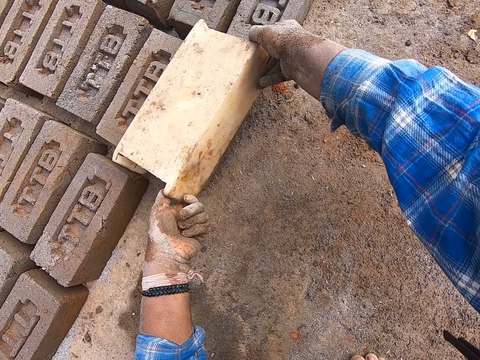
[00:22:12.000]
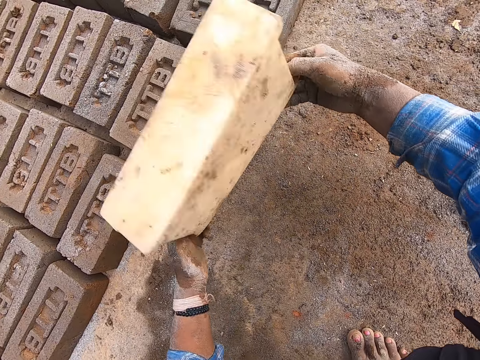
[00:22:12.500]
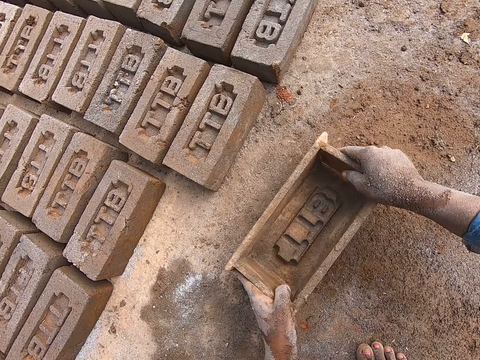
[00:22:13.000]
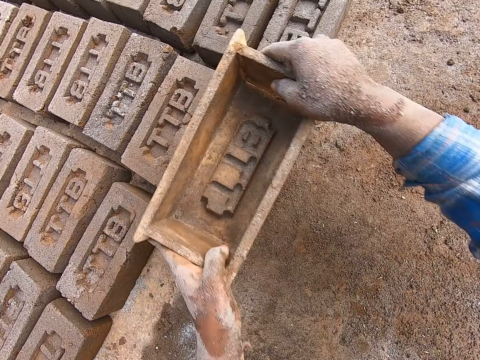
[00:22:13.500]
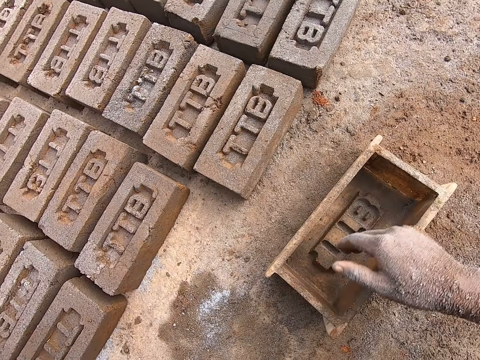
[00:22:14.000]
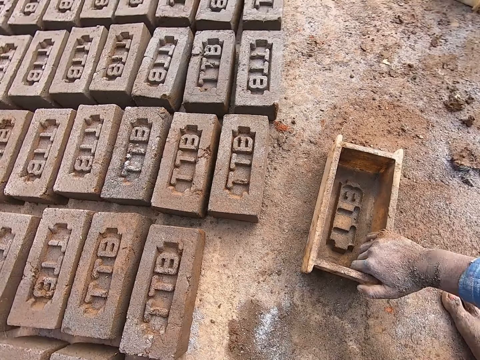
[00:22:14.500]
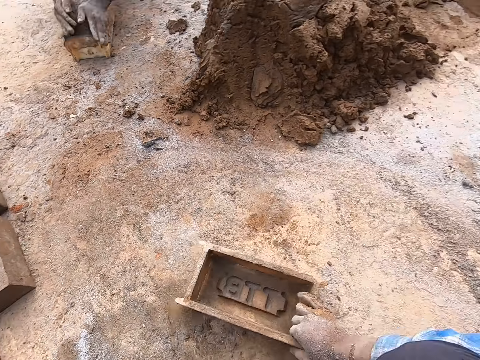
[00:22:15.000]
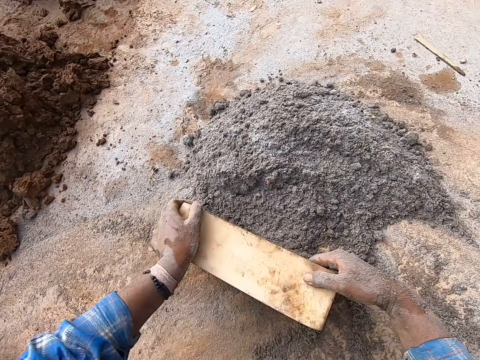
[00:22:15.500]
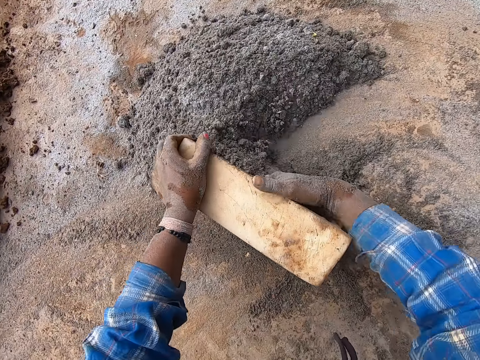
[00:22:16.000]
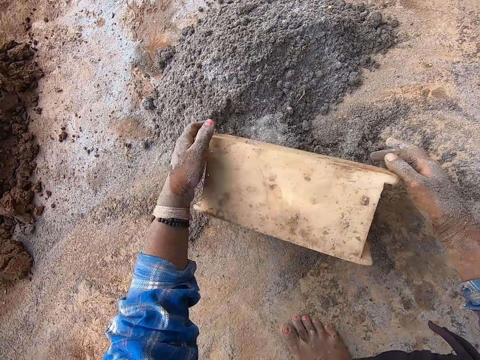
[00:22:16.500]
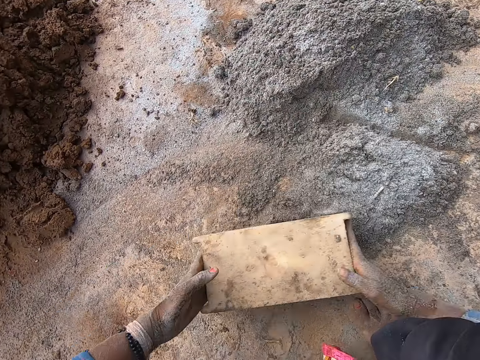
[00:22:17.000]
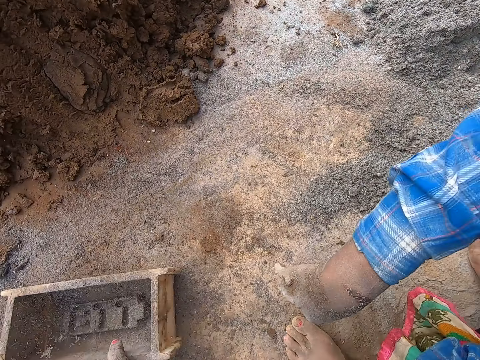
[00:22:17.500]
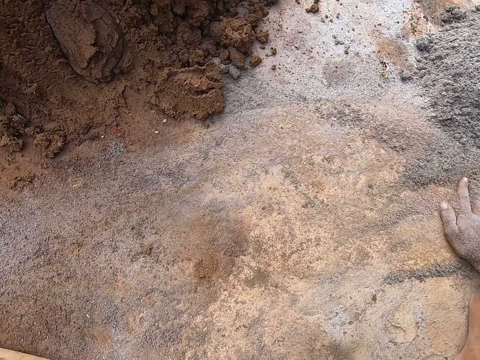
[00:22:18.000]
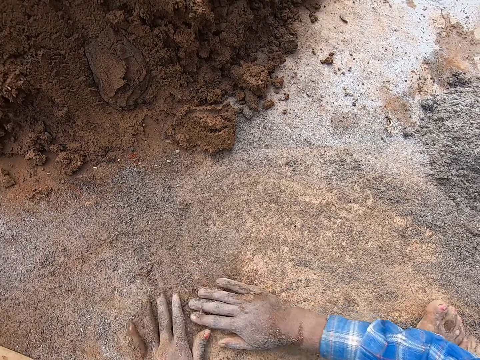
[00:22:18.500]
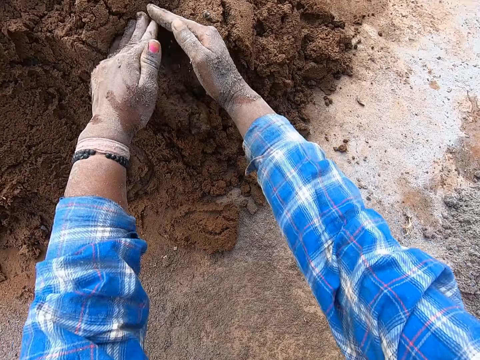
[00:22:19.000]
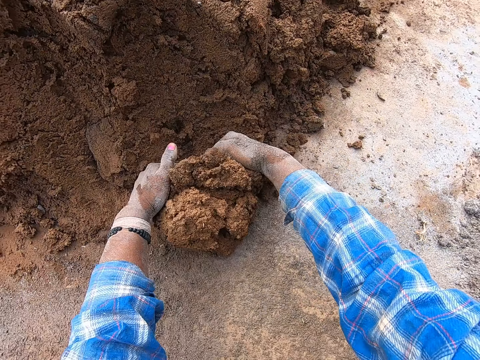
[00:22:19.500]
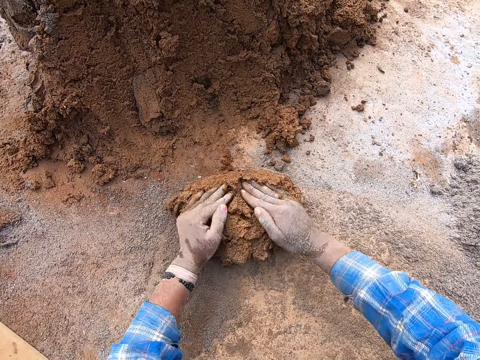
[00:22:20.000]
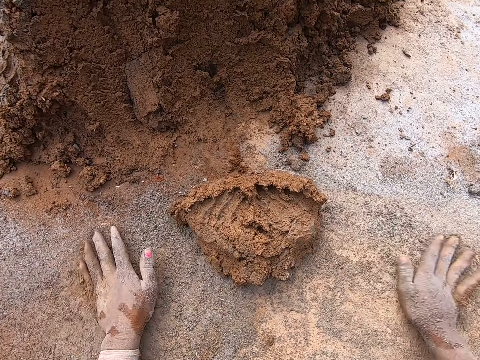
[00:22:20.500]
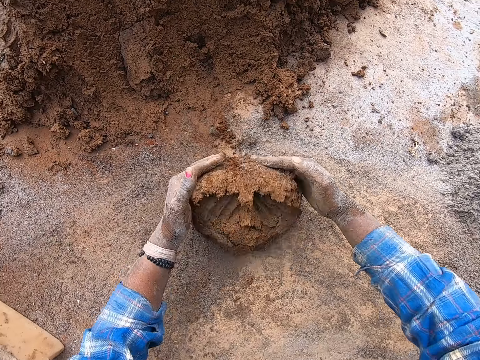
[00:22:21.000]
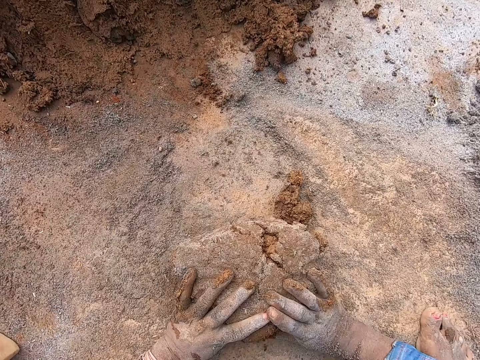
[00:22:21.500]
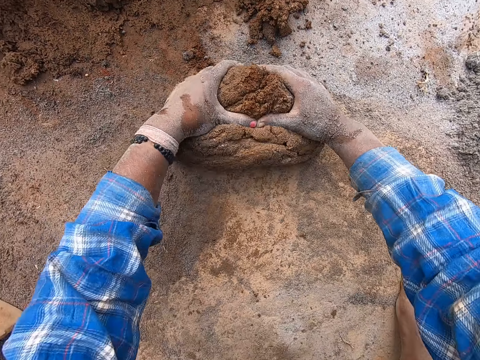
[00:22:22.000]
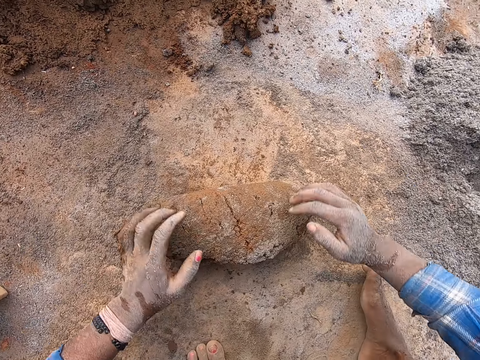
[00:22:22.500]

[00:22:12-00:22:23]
The camera wearer removes the brick mold from the clay mixture on the ground with both hands. She drops the brick mold on the ground with both hands. She lifts the brick mold from the ground with both hands. She hits the brick with the molding box. She touches the clay mixture on the ground with the brick mold in both hands. She drops the brick mold on the ground with both hands. She drags the brick mold on the ground with her right hand. She drags the brick mold on the ground with both hands. She puts the cement in the brick mold with her right hand. She turns the brick mold with both hands. She turns the cement to the ground from the brick mold in both hands. She hits the brick mold on the ground with both hands. She drops the brick mold on the ground with her left hand. She rubs her right hand on the cement on the ground. She rubs both hands on the ground. She spreads sand on the ground. She takes some clay mixture from the heap of clay mixture on the ground with both hands. She rubs both hands on the cement on the ground. She molds the clay mixture on the ground with both hands. She rolls clay on the sand.

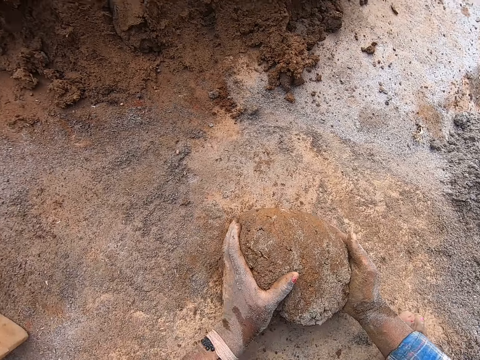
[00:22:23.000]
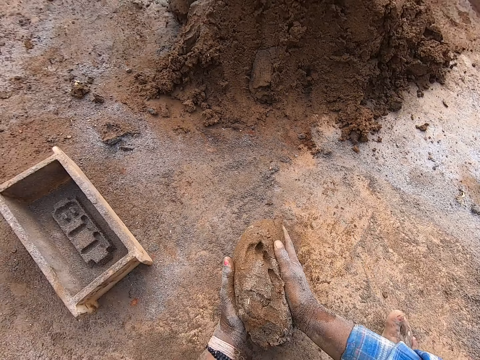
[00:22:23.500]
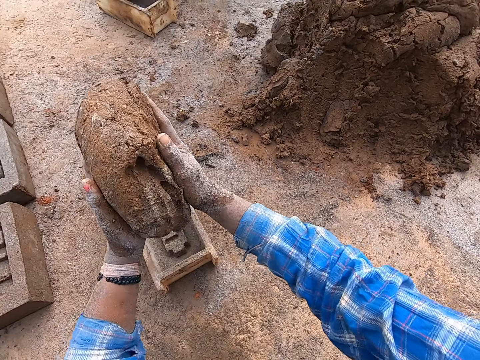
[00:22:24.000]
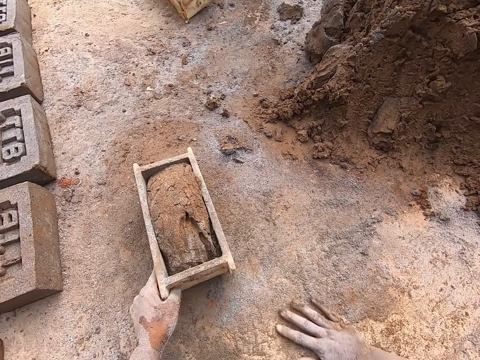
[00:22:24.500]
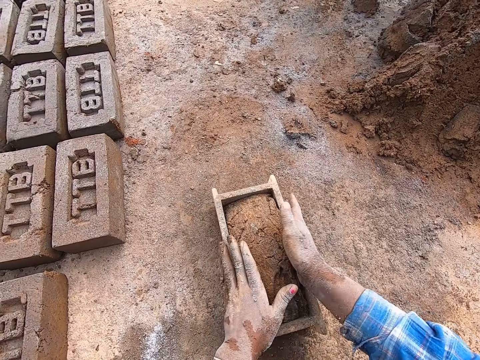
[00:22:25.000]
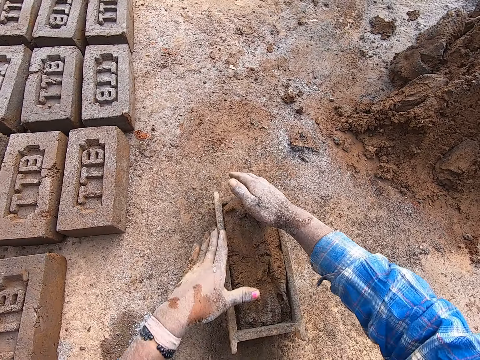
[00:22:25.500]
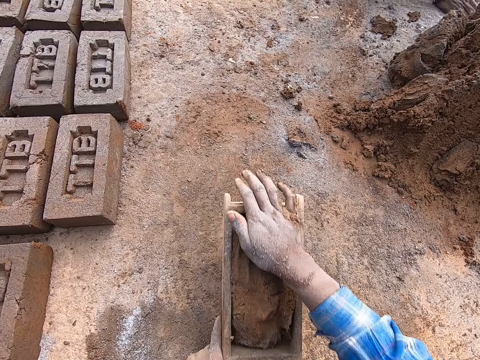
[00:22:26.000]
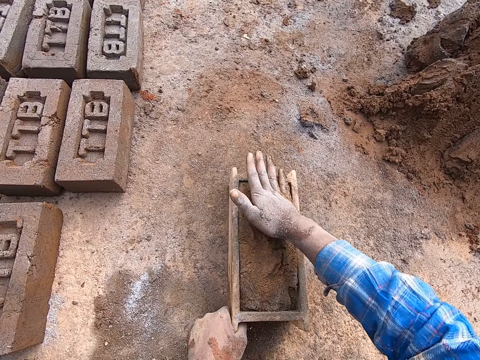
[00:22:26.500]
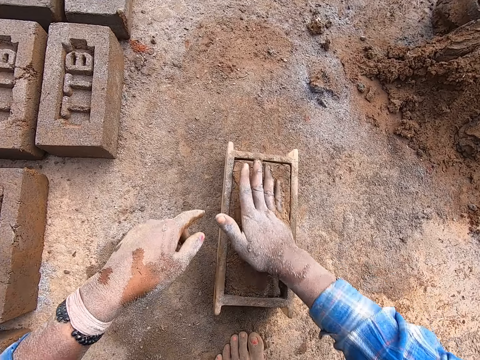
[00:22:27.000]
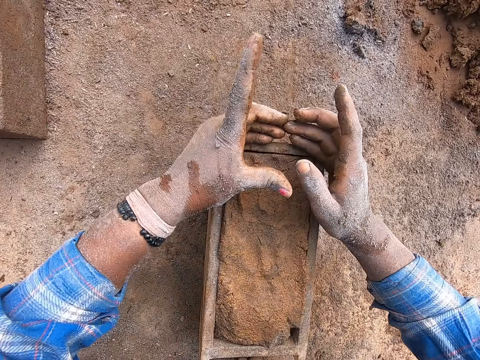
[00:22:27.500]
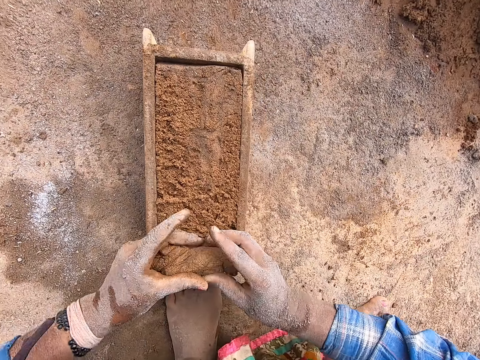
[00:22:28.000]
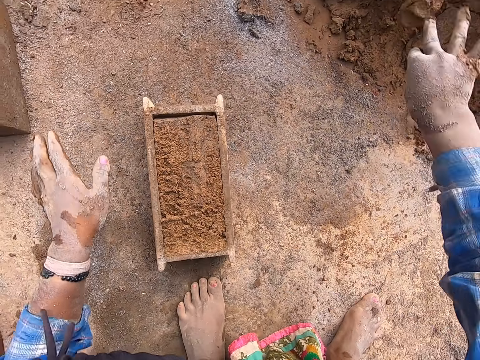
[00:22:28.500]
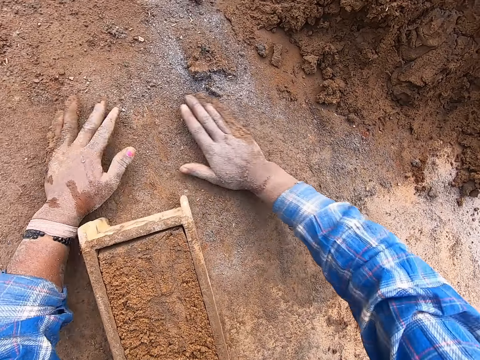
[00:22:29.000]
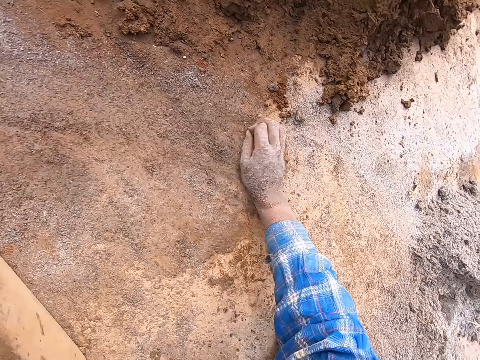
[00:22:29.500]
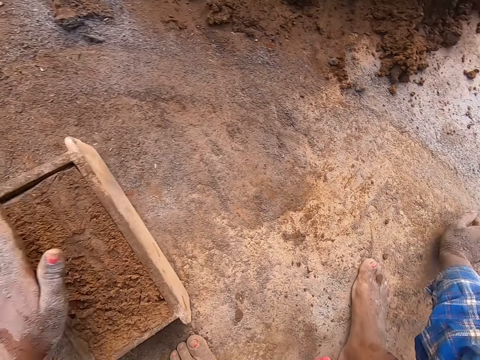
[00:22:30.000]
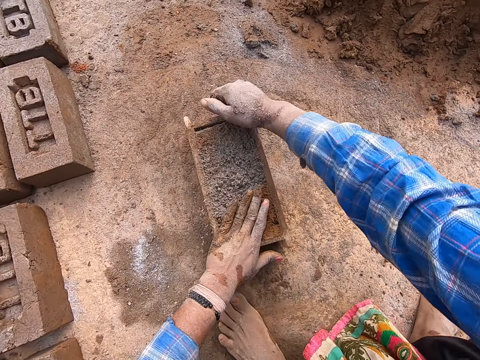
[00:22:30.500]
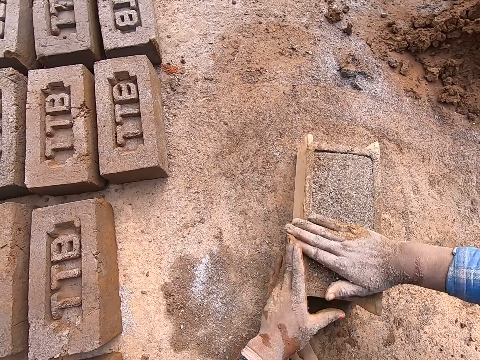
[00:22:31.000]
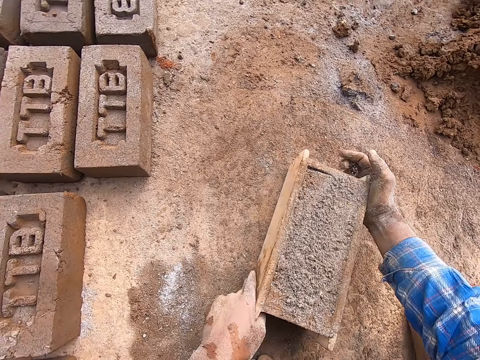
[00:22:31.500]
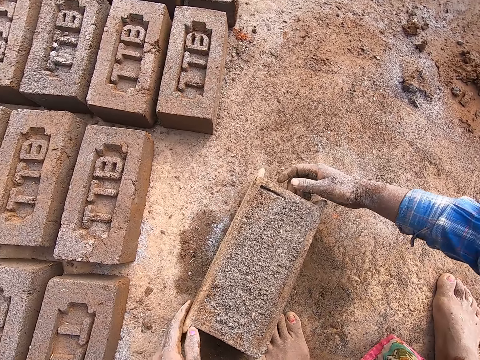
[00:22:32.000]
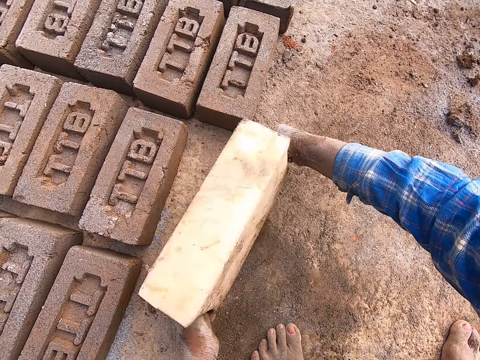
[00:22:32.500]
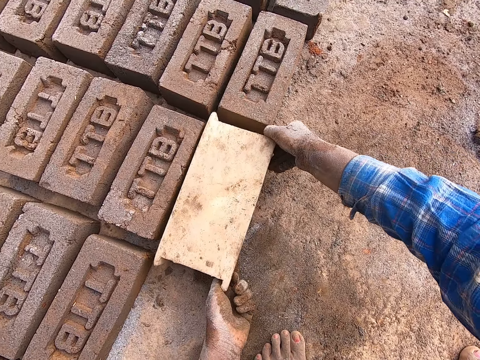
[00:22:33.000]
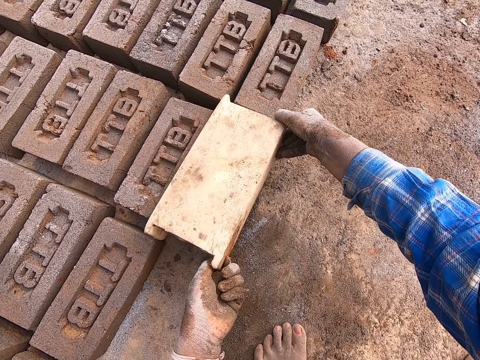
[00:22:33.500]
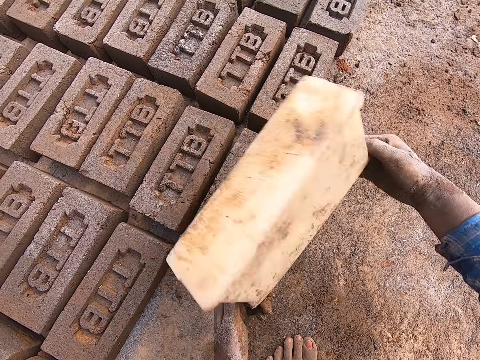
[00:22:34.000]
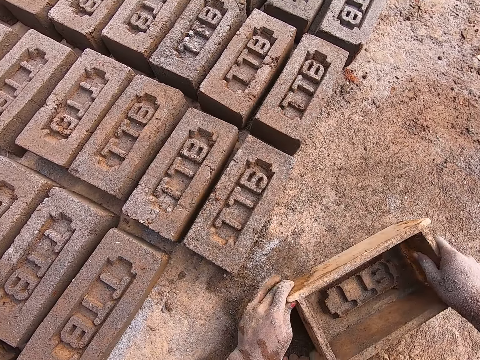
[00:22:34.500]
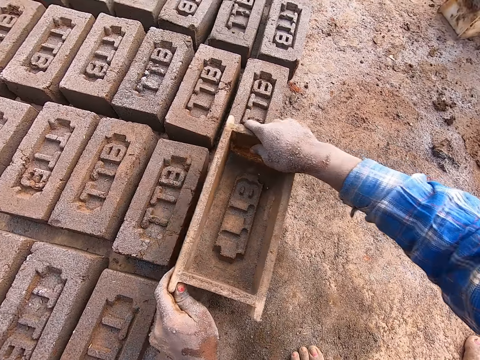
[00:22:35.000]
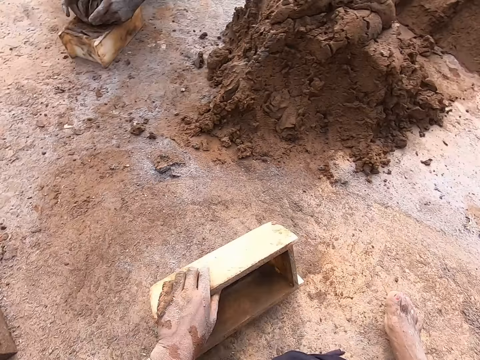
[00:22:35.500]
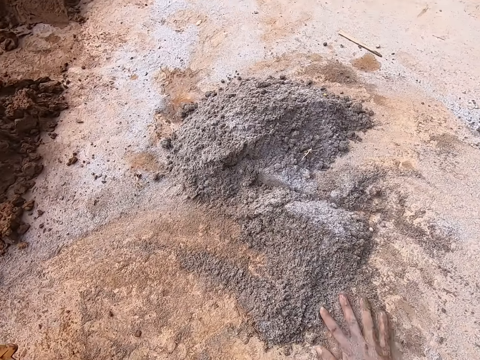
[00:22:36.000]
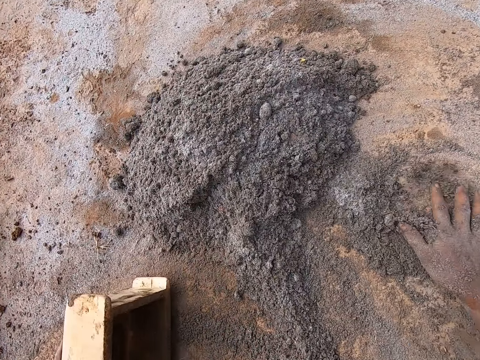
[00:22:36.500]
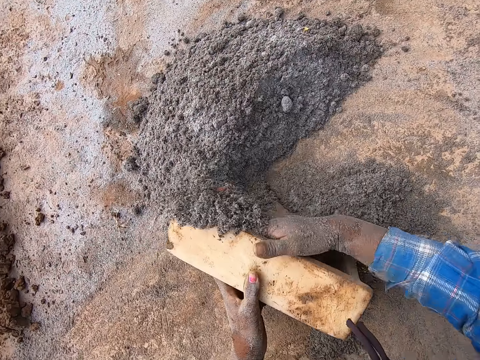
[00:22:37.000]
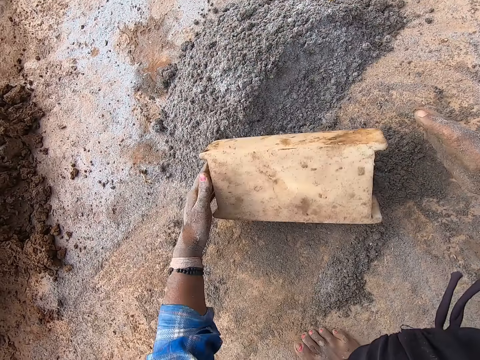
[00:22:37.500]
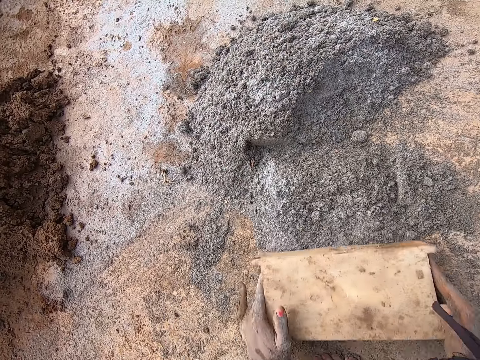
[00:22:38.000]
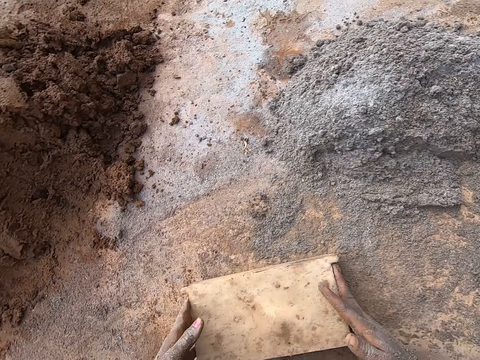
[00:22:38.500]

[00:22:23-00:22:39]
The camera wearer picks up the clay mixture from the ground with both hands. She drops the clay mixture in the brick mold with both hands. The boy picks up the brick mold from the ground with his right hand. The camera wearer rubs her right hand on the cement on the ground. She drags the brick mold on the ground with her left hand. She presses the clay mixture in the brick mold with both hands. She holds the brick mold with both hands. She hits the brick mold on the ground with her right hand. She hits the brick mold on the ground with her left hand. She presses the clay mixture in the brick mold with her right hand. She takes off some clay mixture from the brick mold with both hands. She throws the clay mixture on the ground with her right hand. She rubs both hands on the cement on the ground. She rubs her right hand on the cement on the ground. She takes cement from the ground with her right hand. She sprinkles the cement on the clay mixture in the brick mold with her right hand. She hits the brick mold on the ground with her right hand. She rubs the cement on the clay mixture in the brick mold with her right hand. She drags the brick mold on the ground with both hands. She turns the clay mixture to the ground from the brick mold in both hands. She removes the brick mold from the clay mixture on the ground with both hands. She drops the brick mold on the ground with both hands. She lifts the brick mold from the ground with both hands. She touches the clay mixture on the ground with the brick mold in both hands. She drops the brick mold on the ground with both hands. She hits the brick with the molding box. She moves the cement on the ground with her right hand. She drops the brick mold on the ground with her left hand. She drags the brick mold on the ground with her left hand. She puts the cement in the brick mold with her right hand. She turns the cement to the ground from the brick mold with her right hand. She lifts the brick mold from the ground with both hands. She pushes the cement on the ground with the brick mold in both hands. She drops the brick mold on the ground with both hands.
